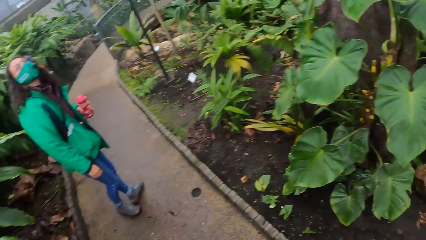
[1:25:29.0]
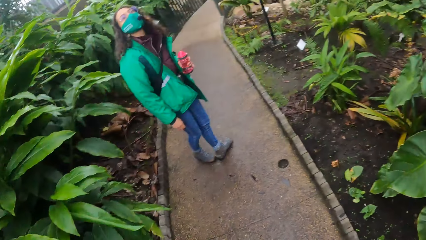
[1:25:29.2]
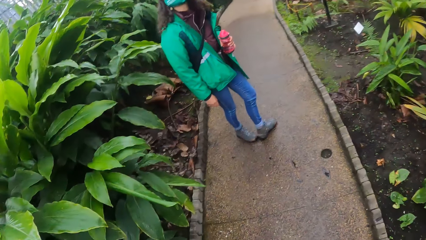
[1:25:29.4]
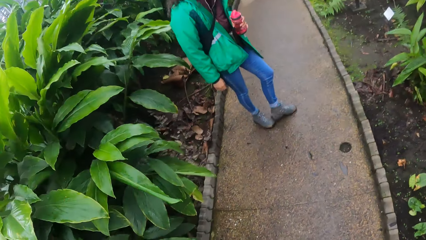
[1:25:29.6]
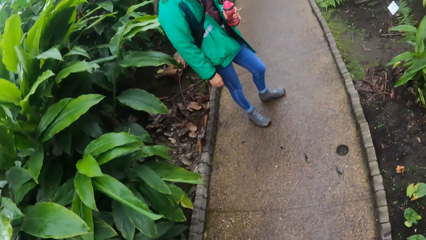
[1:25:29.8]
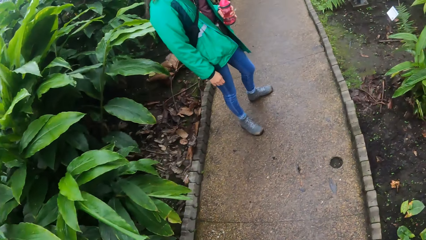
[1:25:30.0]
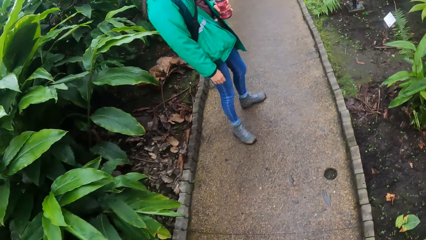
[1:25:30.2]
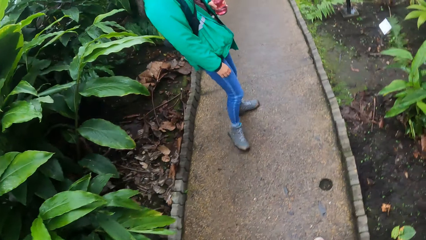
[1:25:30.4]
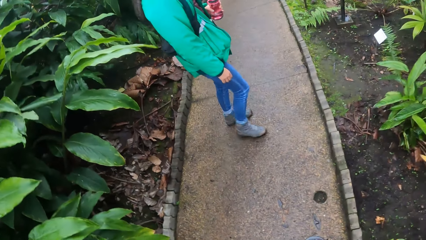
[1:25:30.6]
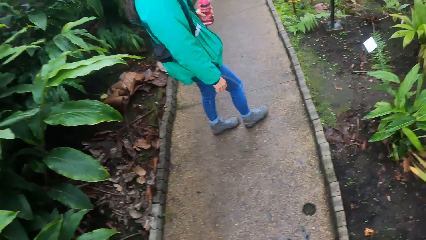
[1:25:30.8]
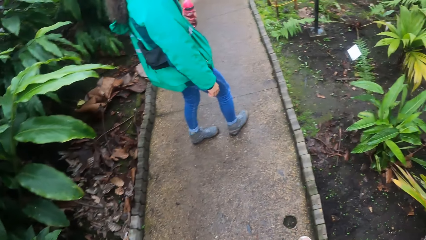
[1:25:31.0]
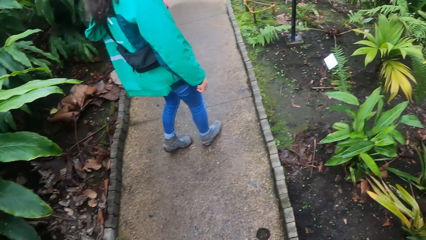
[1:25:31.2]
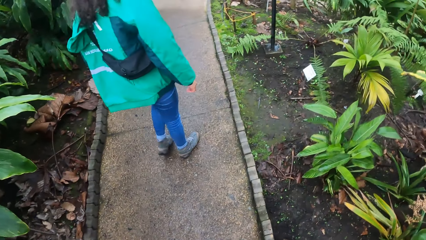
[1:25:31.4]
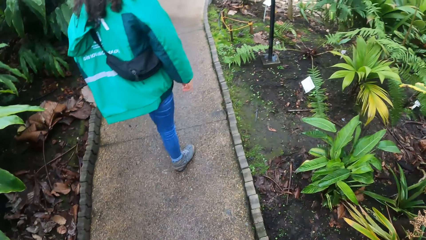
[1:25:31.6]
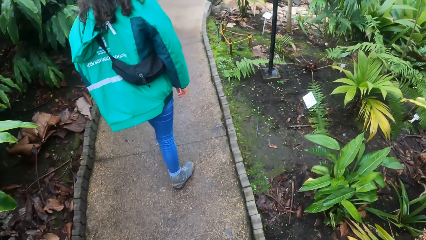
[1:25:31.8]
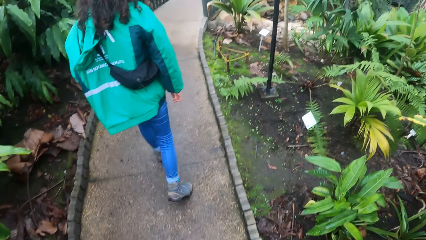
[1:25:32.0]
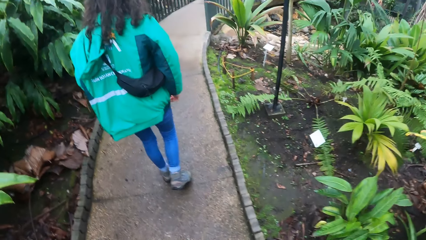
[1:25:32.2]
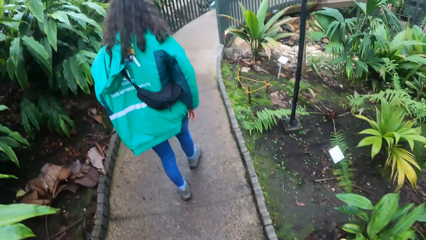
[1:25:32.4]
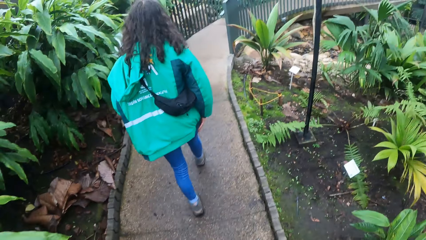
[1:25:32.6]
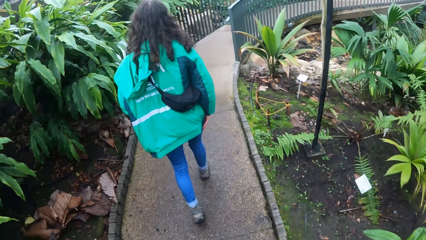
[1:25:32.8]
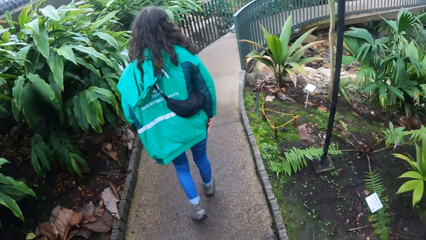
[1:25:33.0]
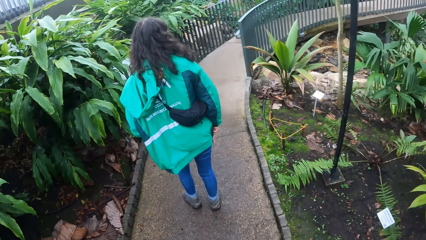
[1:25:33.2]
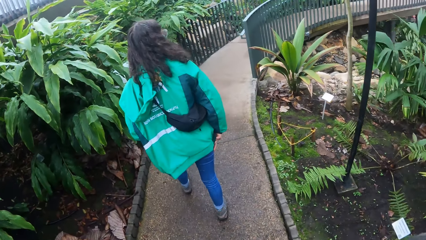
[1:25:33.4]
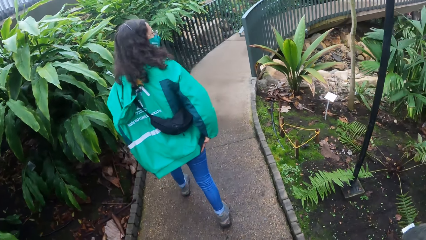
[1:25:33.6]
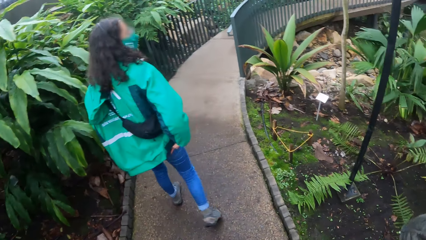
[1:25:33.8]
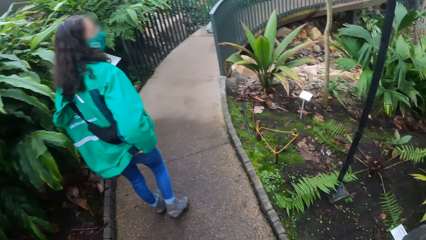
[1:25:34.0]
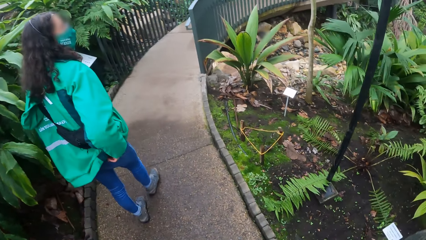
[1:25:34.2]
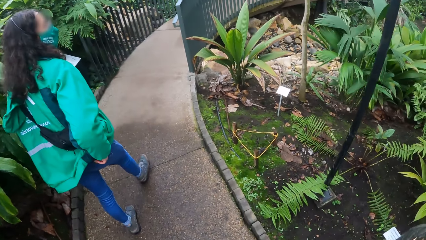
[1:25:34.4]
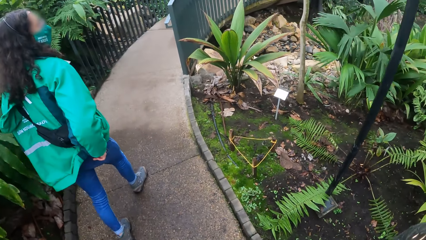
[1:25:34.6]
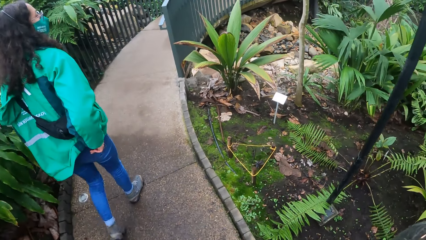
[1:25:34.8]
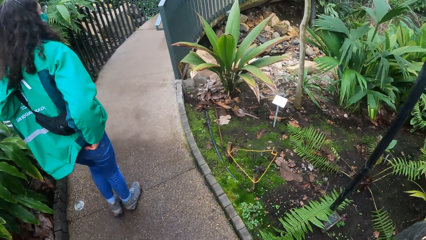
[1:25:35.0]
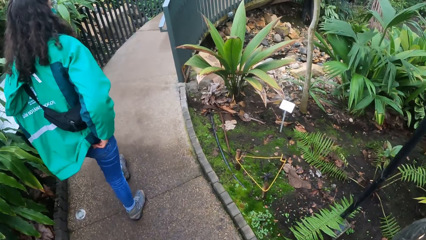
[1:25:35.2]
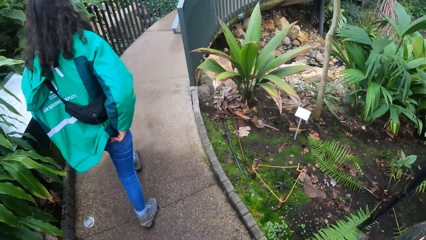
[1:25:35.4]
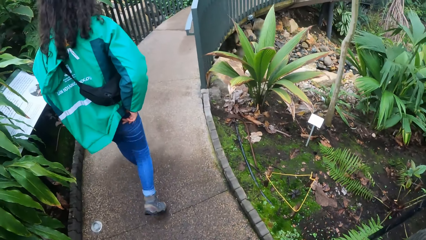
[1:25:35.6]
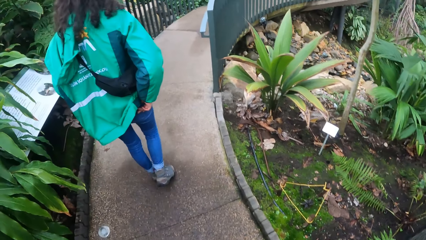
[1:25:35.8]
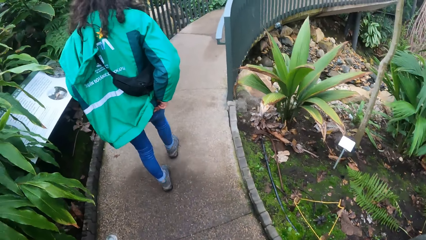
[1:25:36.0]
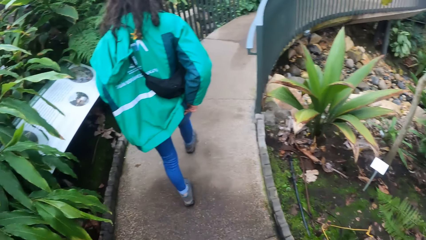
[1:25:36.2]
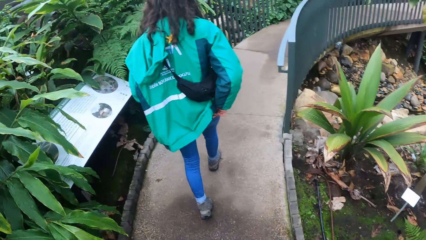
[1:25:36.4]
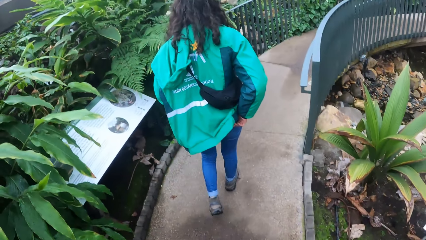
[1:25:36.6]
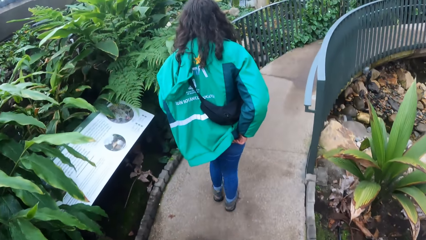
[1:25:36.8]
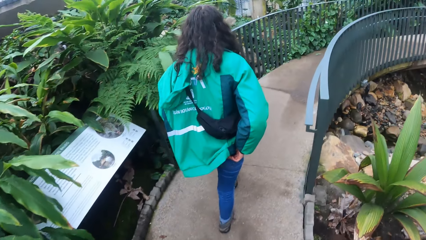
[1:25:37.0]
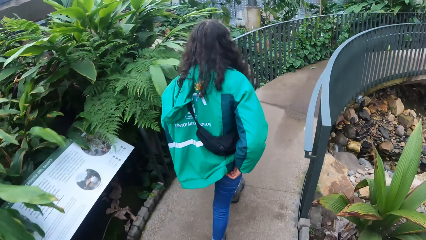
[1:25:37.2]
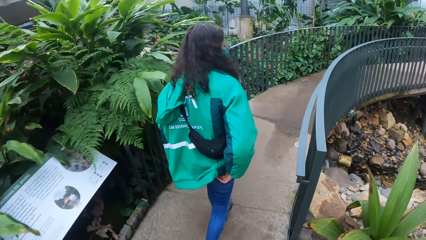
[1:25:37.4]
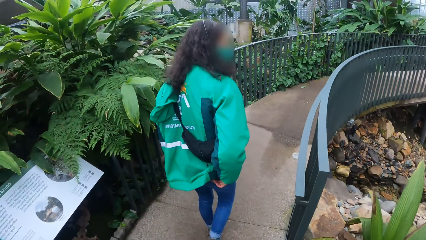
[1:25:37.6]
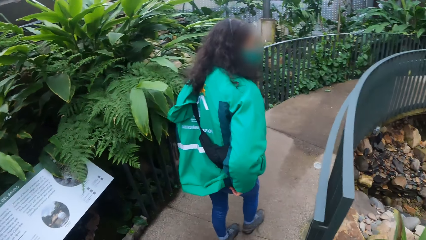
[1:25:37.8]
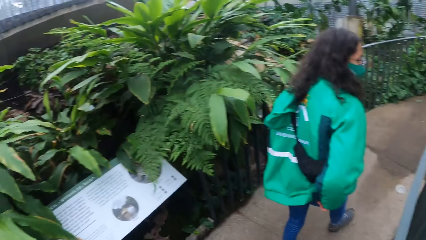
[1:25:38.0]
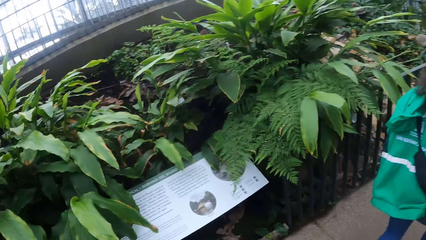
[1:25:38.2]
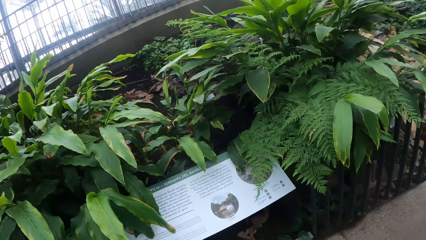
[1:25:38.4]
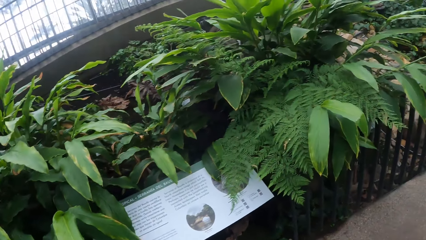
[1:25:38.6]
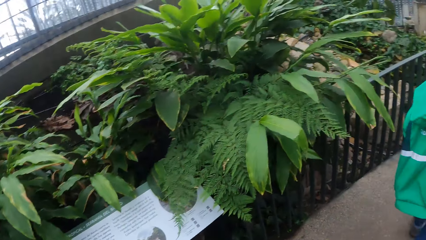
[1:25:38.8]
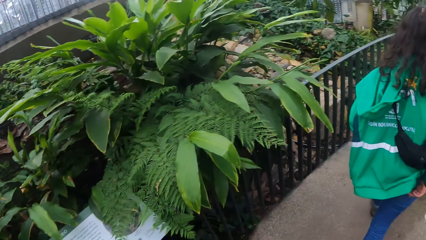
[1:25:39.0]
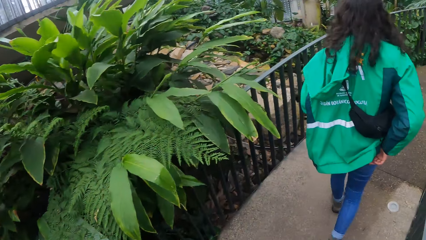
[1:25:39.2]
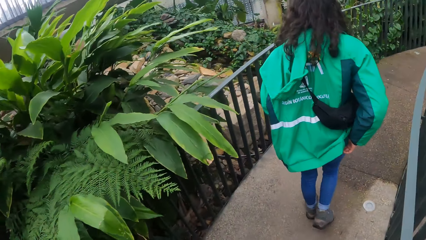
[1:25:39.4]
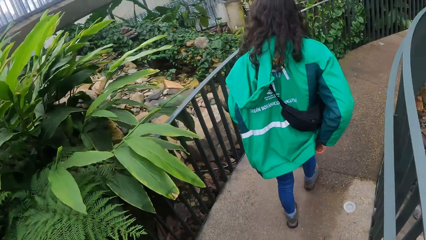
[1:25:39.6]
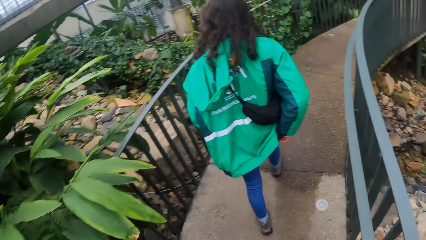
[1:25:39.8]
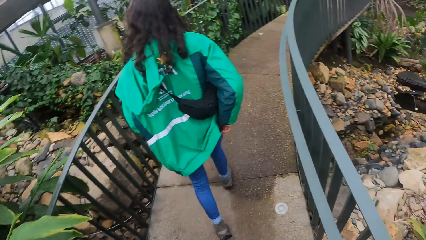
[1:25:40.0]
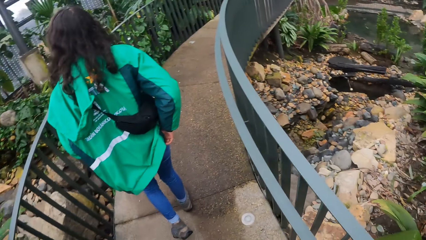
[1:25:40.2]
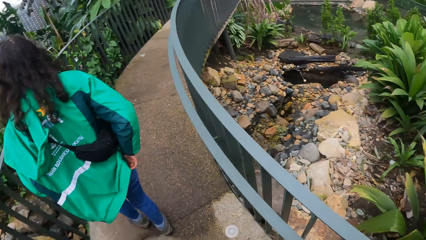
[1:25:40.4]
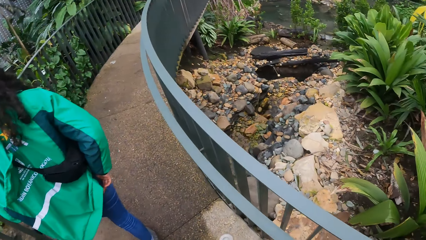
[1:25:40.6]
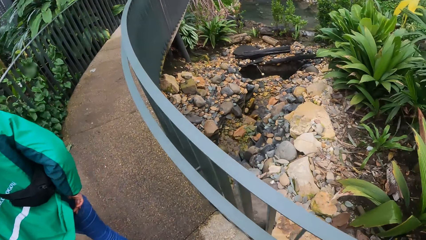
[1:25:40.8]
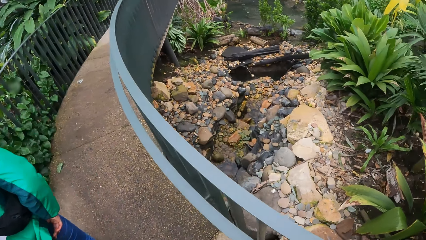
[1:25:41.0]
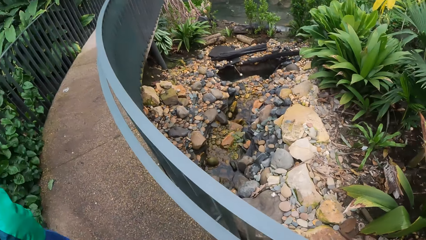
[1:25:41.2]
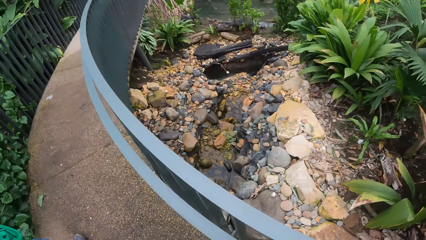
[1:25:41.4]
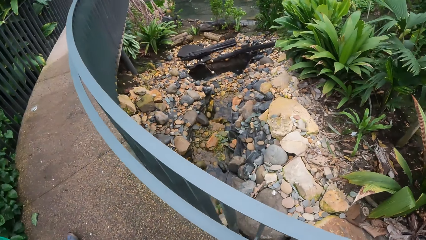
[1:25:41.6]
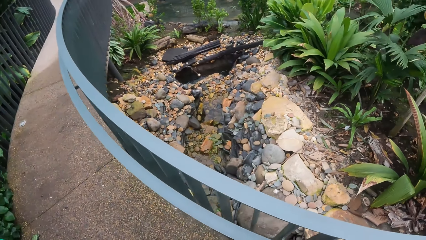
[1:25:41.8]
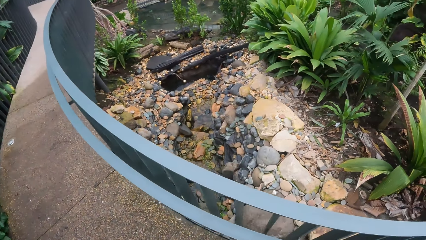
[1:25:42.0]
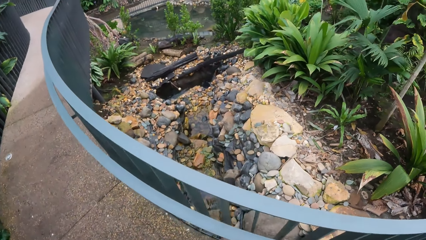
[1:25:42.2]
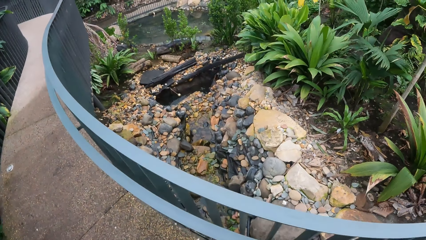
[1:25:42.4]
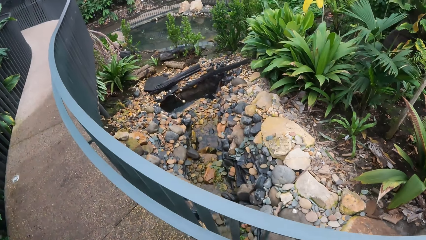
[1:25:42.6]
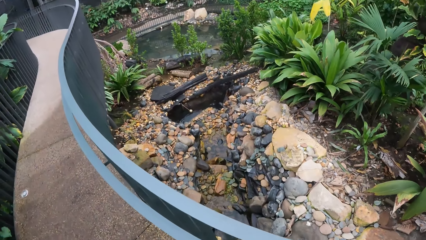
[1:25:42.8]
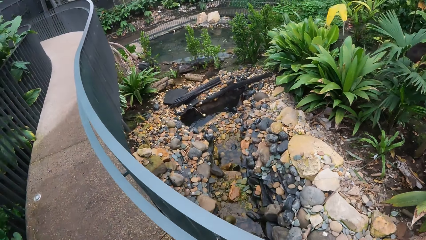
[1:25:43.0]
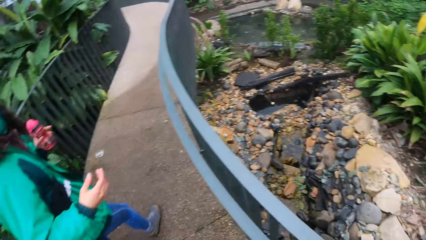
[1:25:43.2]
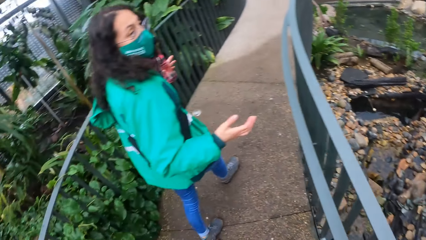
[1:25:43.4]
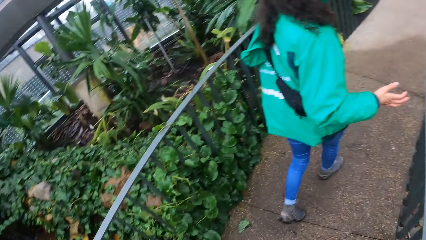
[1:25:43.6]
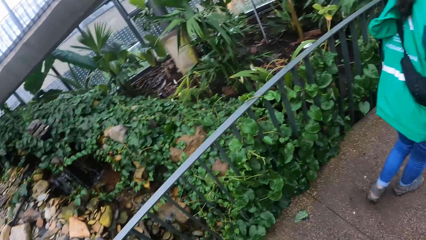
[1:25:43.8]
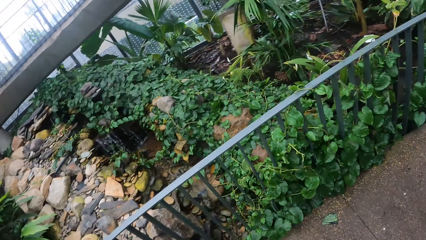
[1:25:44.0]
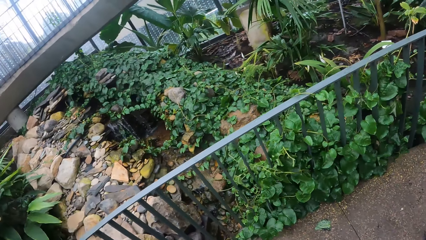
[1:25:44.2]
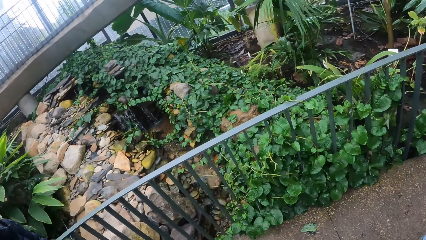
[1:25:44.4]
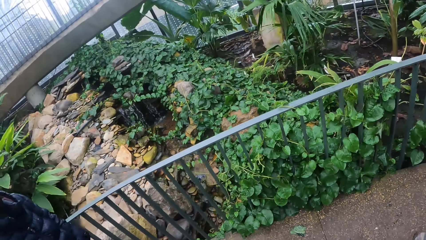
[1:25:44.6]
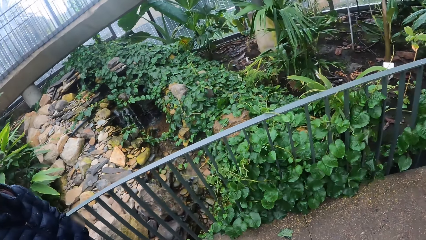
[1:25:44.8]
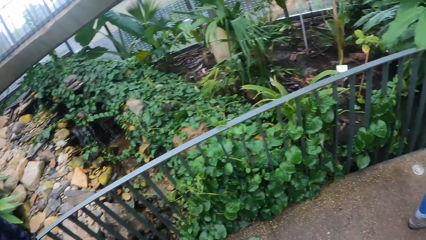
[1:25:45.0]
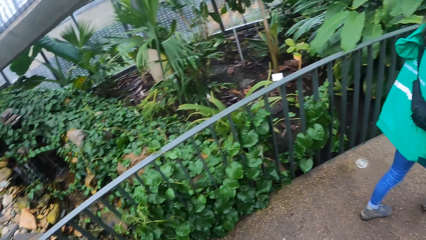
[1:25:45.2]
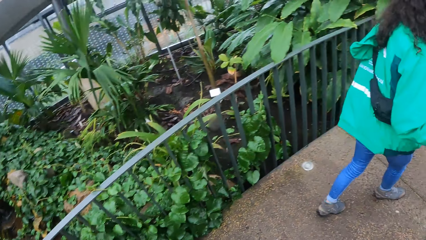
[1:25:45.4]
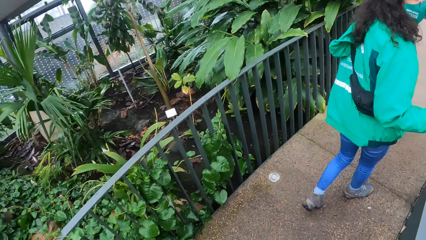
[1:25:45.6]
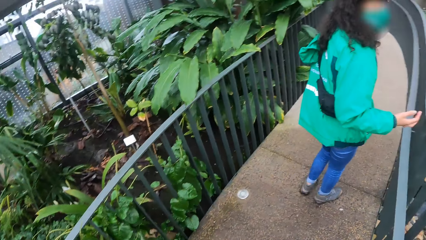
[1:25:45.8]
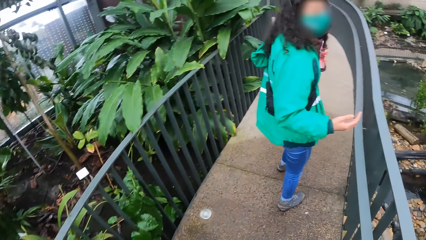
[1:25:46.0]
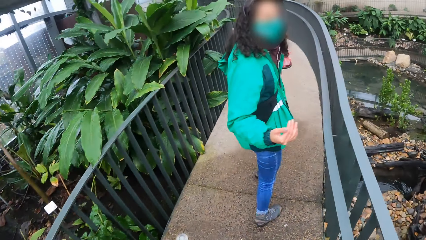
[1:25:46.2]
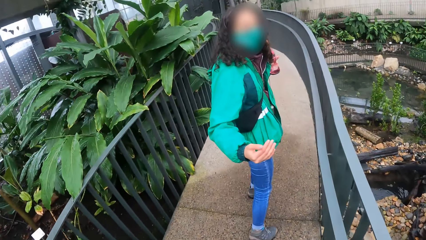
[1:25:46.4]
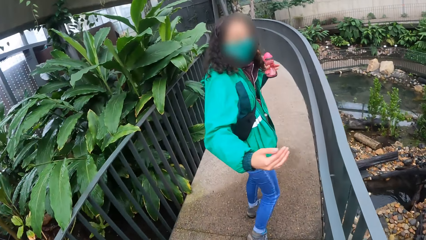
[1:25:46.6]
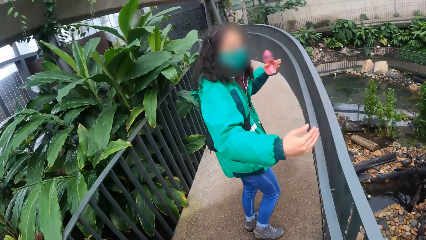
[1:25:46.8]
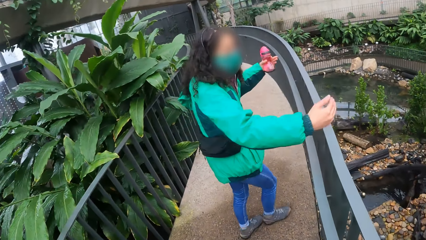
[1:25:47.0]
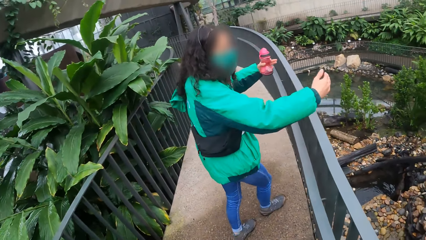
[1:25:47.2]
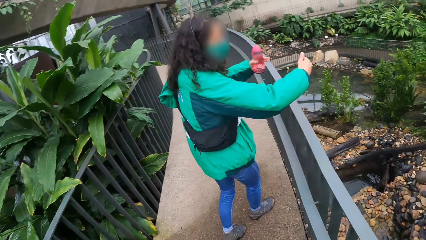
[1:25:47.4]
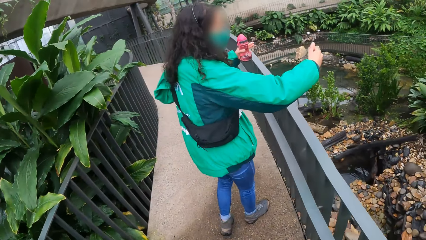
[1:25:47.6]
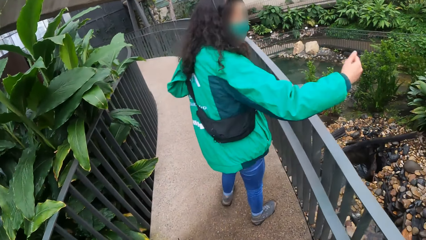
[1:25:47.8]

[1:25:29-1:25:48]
A woman walks on the sidewalk. The camera wearer walks behind the woman on the floor. The woman explains something on the bridge.
